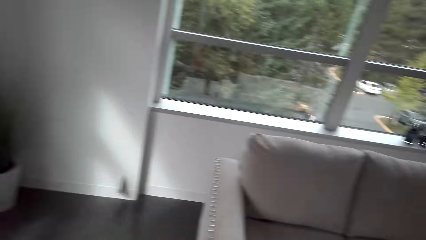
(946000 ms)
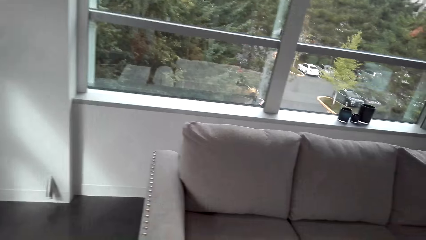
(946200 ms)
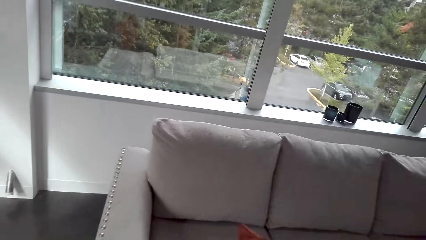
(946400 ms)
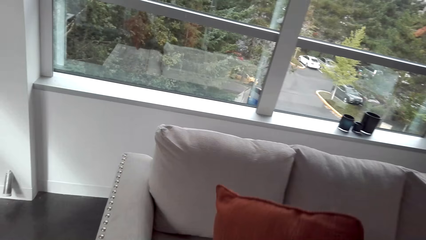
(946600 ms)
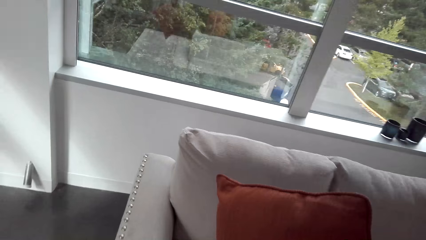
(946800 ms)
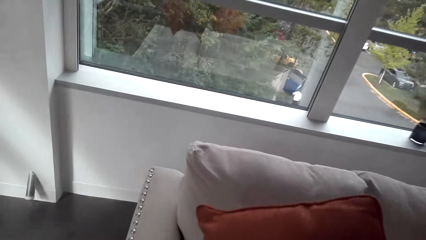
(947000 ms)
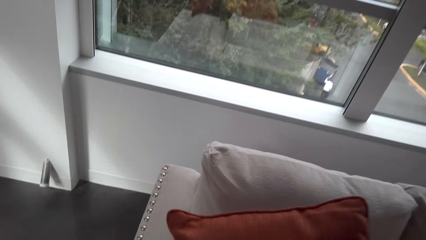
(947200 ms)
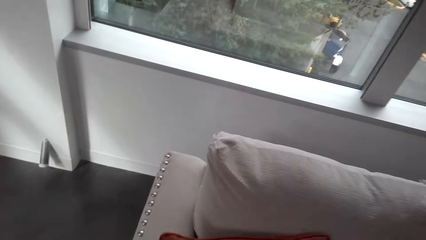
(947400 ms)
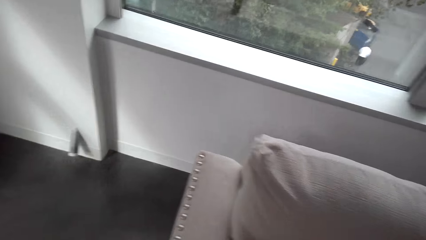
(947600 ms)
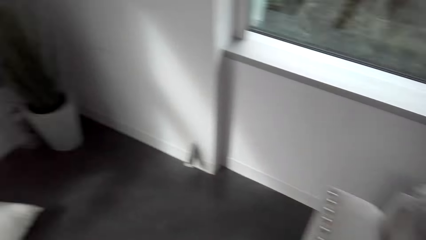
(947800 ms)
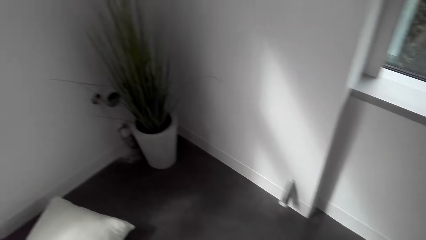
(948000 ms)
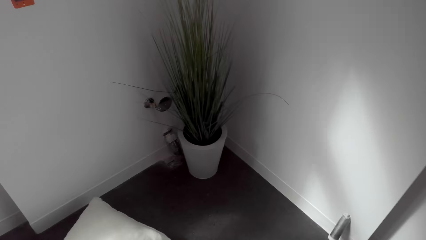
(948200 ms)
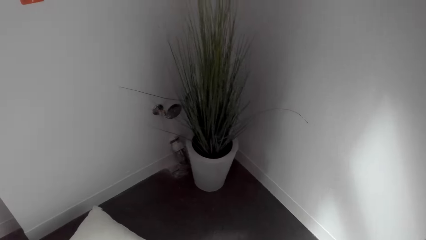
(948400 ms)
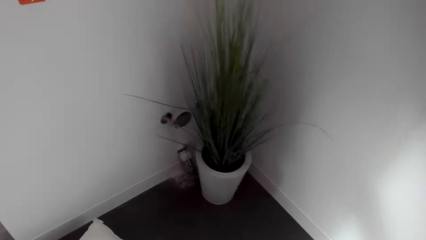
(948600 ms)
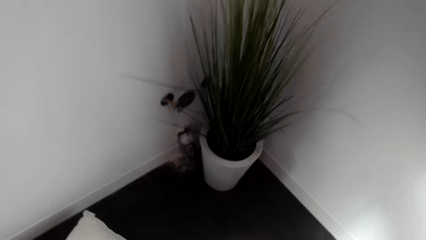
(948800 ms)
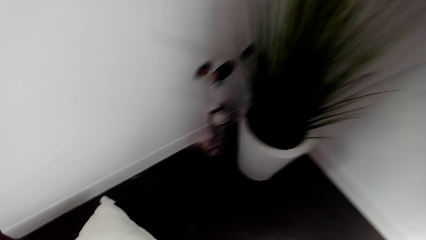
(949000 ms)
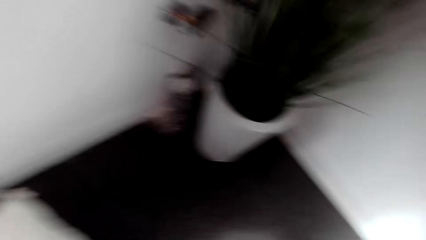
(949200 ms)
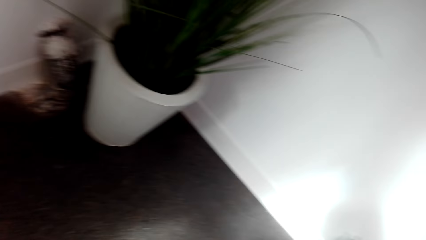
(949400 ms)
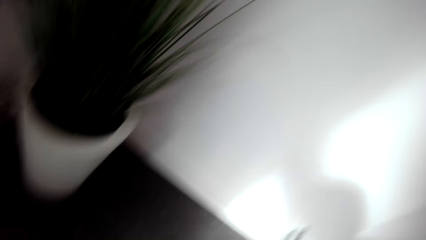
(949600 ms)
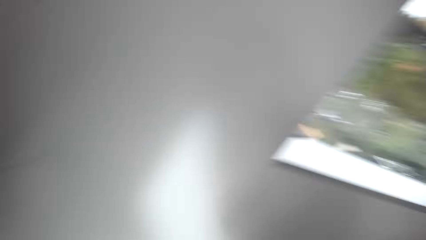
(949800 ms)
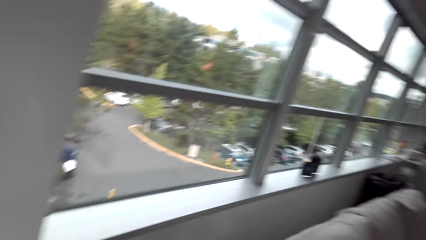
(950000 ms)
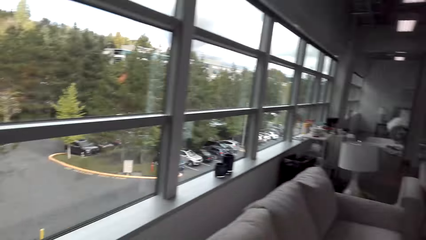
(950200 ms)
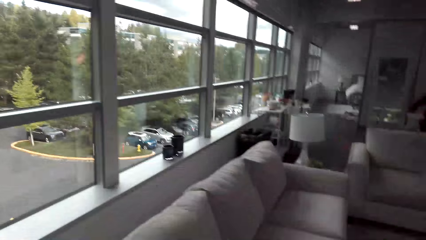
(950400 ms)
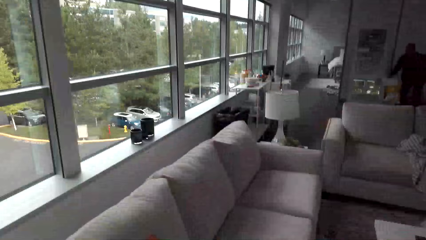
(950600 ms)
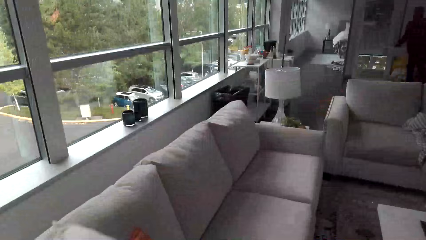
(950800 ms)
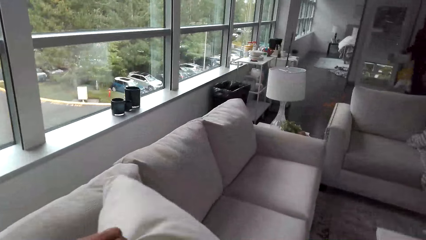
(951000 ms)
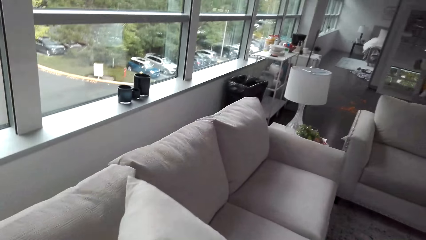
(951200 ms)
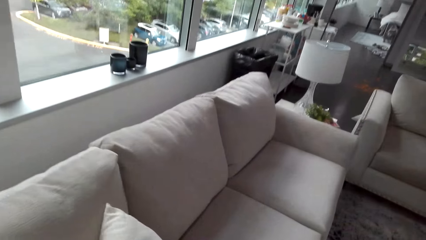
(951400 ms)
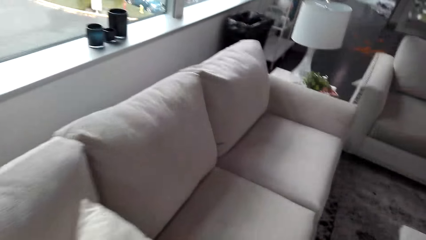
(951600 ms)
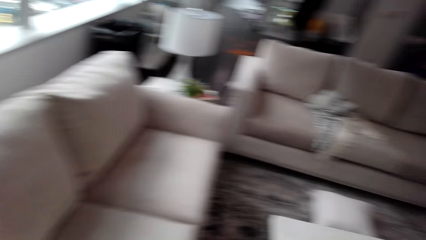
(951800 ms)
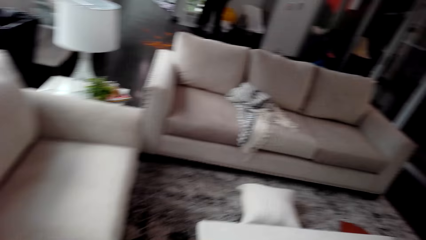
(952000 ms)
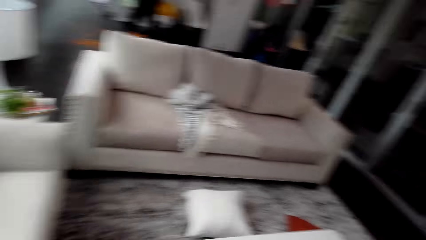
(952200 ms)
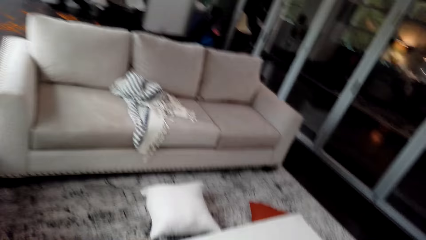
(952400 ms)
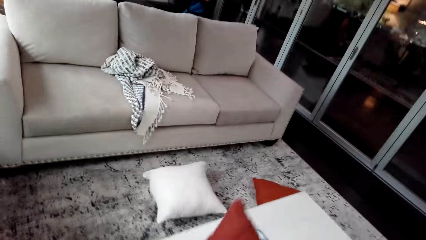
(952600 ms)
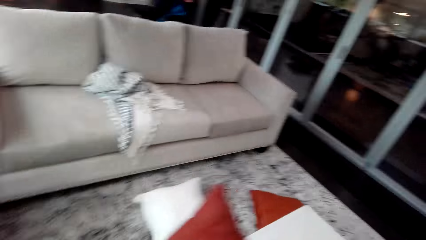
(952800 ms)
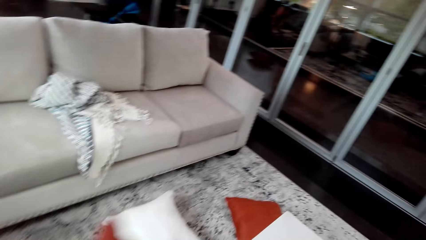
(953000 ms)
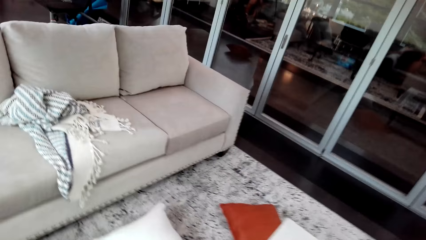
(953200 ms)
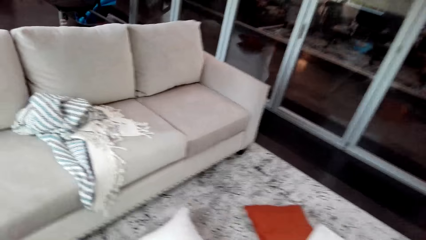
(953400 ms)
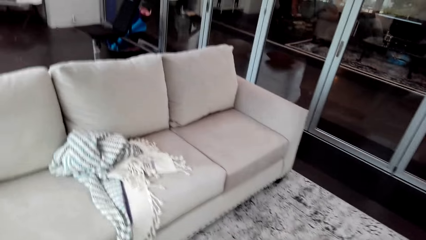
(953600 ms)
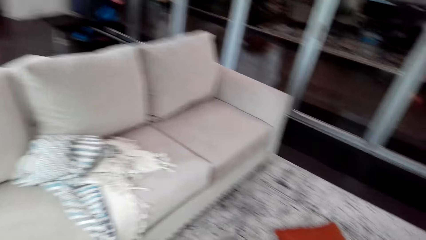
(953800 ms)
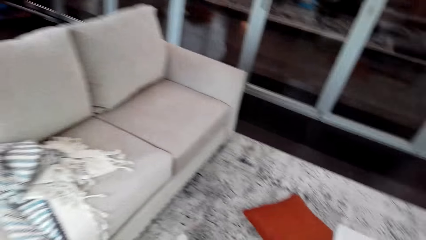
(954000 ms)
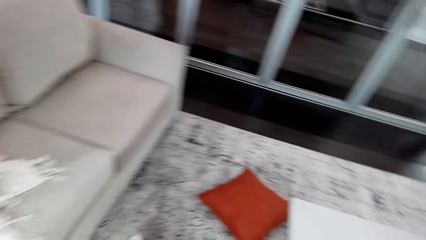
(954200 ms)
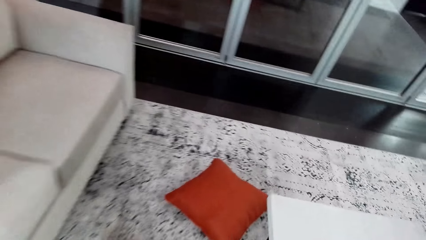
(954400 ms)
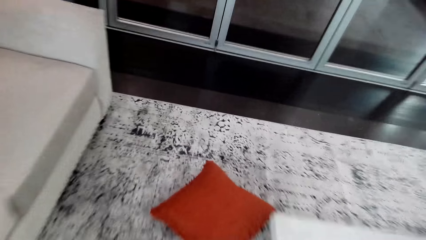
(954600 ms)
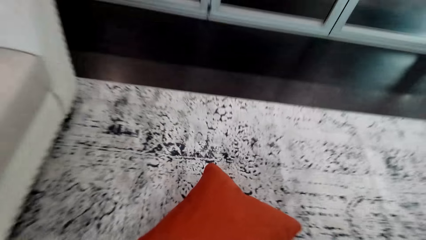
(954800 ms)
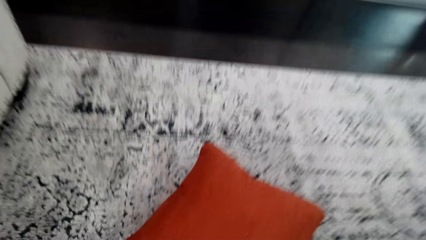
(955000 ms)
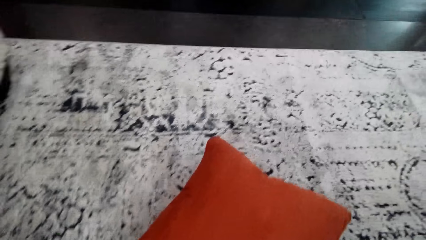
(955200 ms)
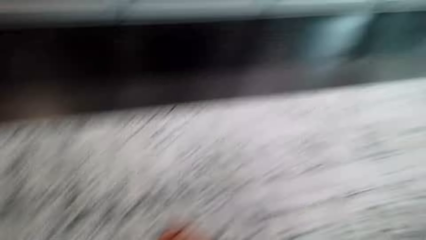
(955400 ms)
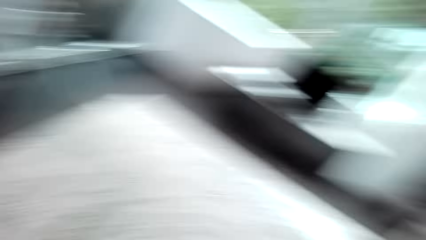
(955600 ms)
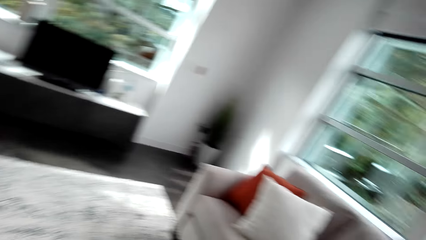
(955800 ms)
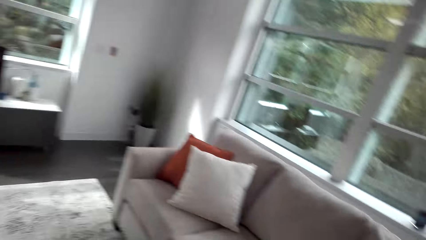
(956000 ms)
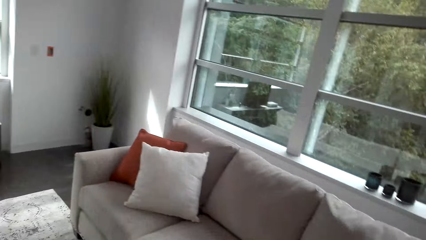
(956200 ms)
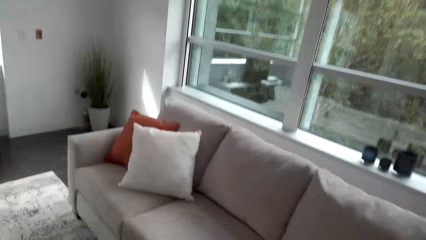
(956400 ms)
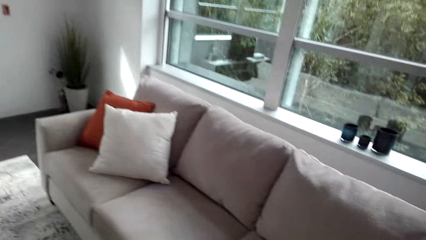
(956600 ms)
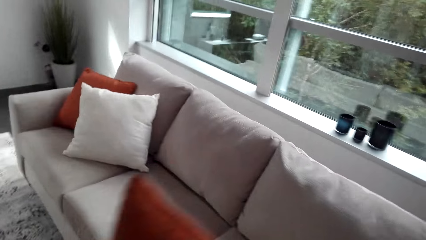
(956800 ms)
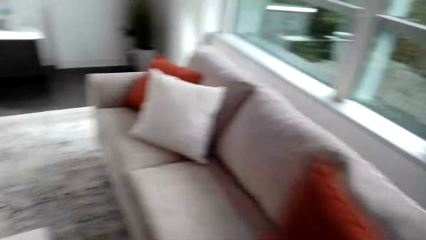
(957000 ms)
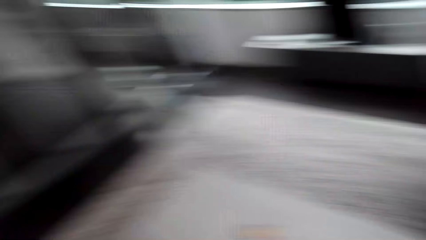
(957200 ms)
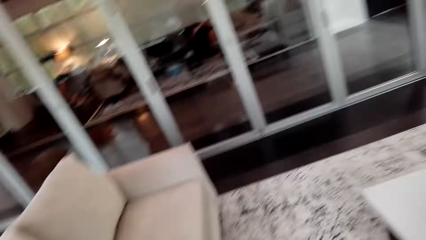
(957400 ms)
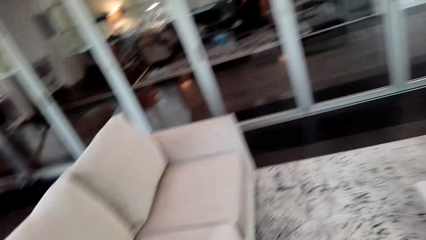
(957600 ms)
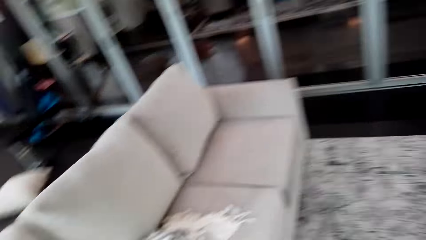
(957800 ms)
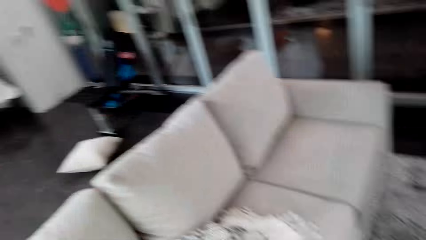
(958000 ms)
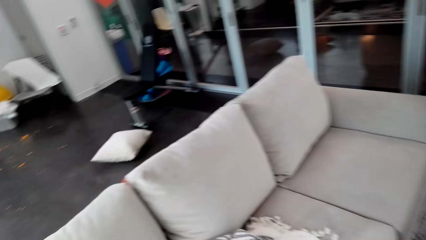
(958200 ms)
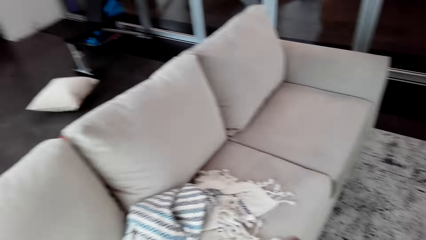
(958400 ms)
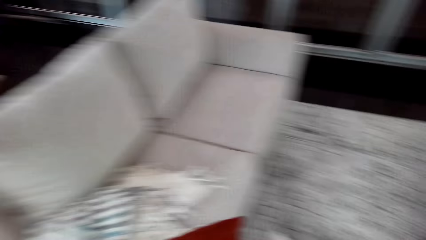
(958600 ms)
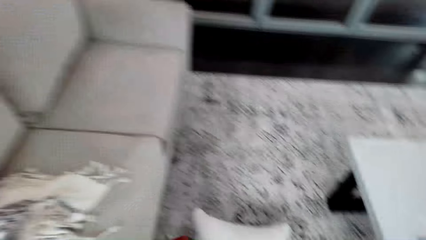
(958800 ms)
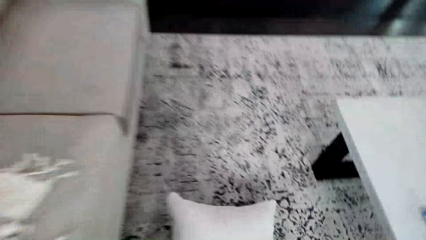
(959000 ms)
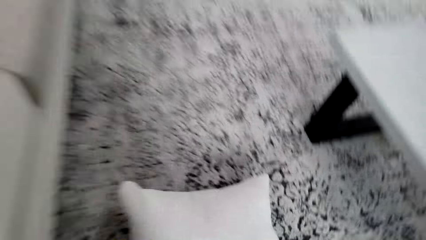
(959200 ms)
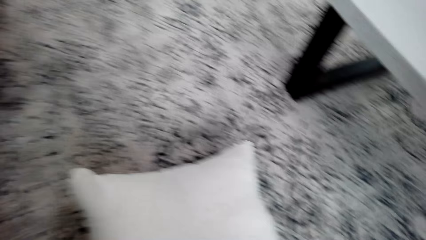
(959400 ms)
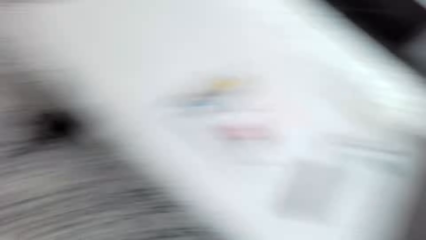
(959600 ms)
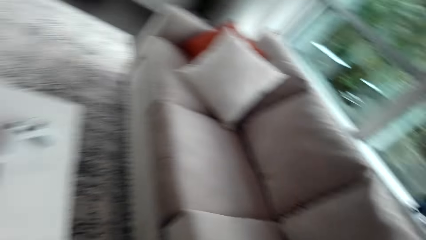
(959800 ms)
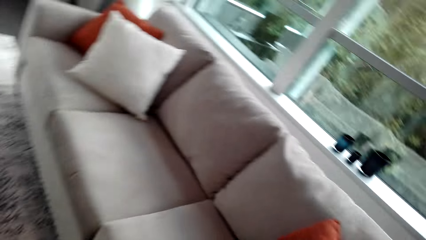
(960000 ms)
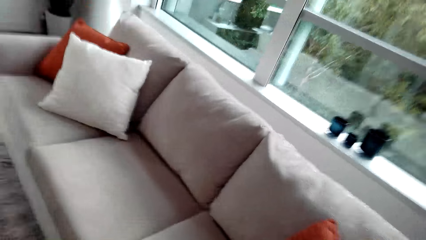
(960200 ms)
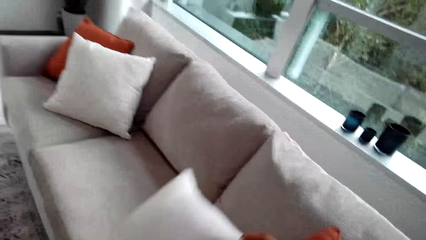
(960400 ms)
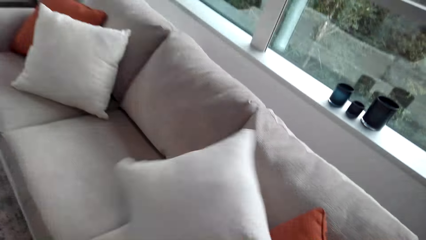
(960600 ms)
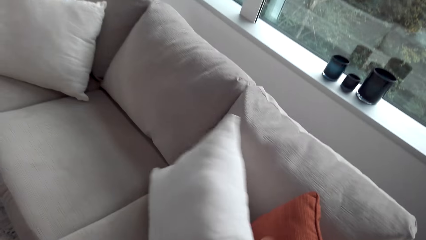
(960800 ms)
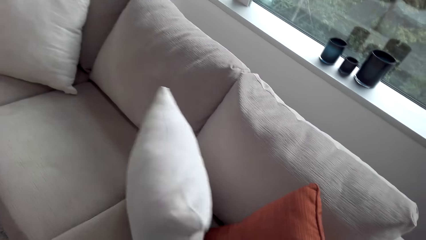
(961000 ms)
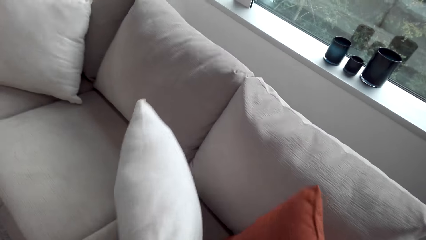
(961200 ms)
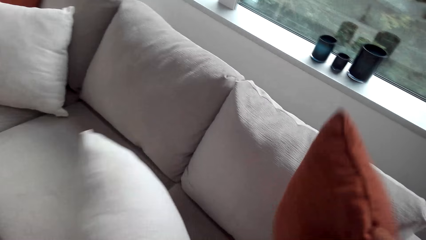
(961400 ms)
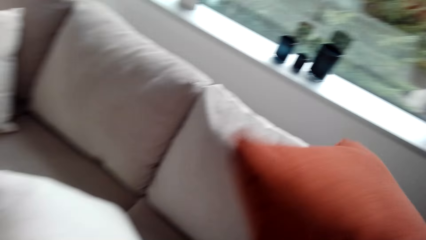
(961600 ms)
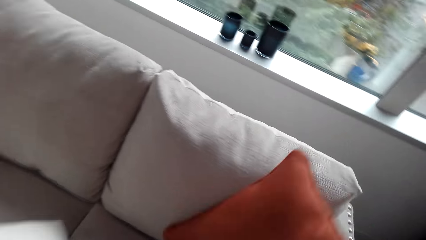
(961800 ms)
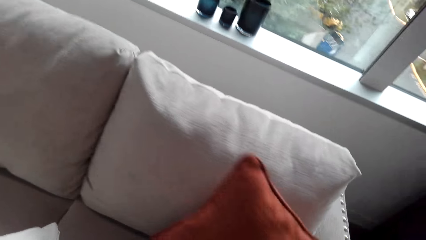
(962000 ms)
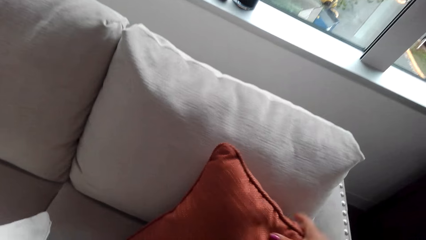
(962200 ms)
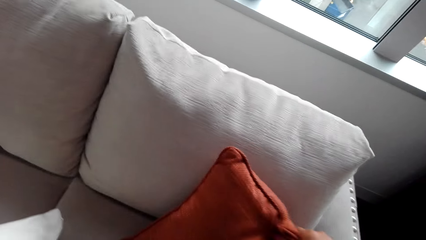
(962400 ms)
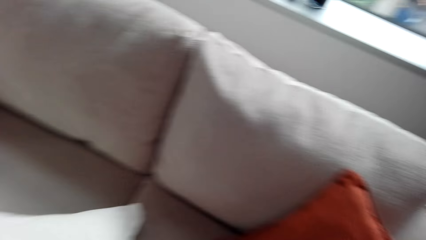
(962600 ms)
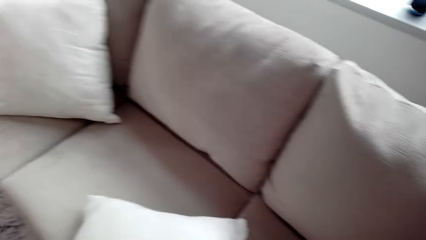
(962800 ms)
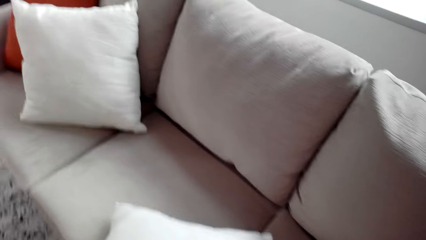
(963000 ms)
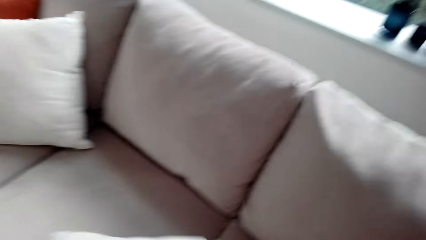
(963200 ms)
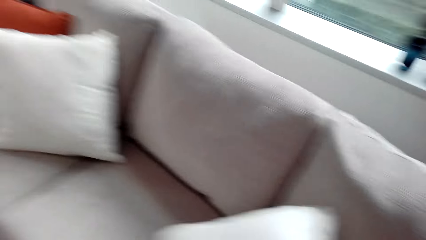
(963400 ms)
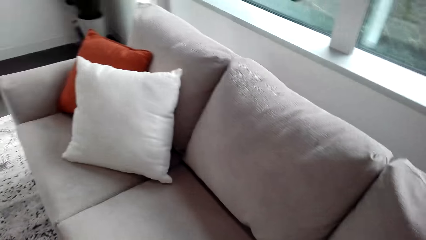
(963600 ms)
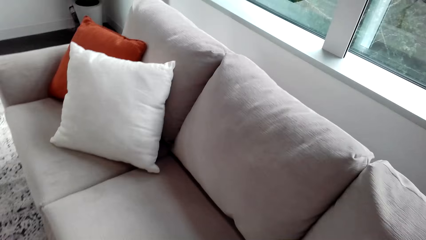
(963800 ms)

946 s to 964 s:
The camera wearer places the throw pillow on the sofa. They walk in the house. They pick up the throw pillow from the floor. They walk in the house. They place the throw pillow on the sofa. They walk in the house. They pick up the throw pillow from the floor. They walk in the house. They pick up the throw pillow from the floor. They place the throw pillow on the sofa. They walk in the house. They pick up the throw pillow from the floor. They place the throw pillow on the sofa. They arrange the pillow on the sofa.
